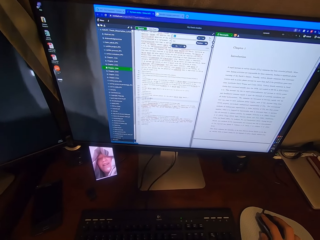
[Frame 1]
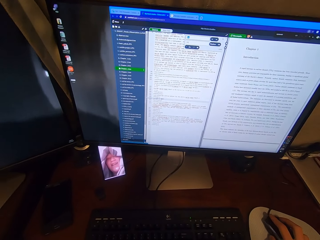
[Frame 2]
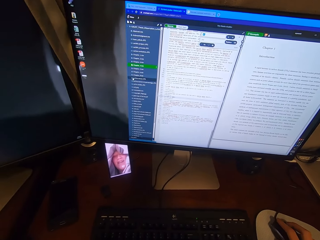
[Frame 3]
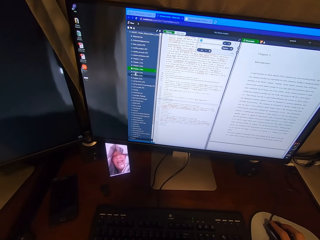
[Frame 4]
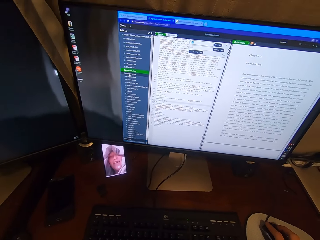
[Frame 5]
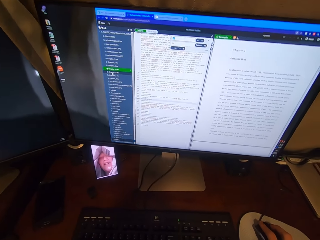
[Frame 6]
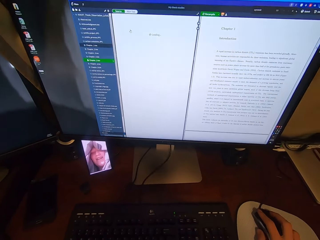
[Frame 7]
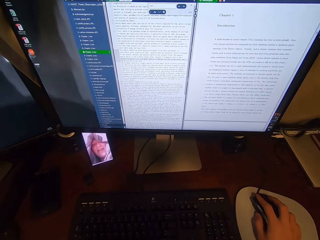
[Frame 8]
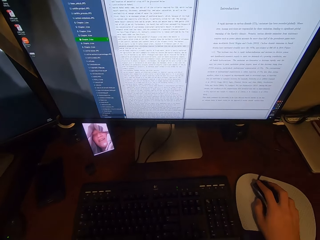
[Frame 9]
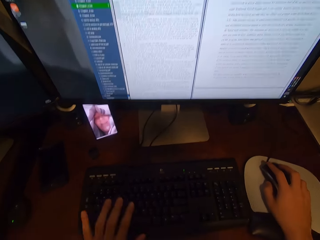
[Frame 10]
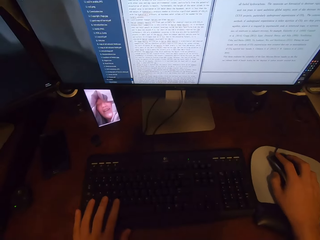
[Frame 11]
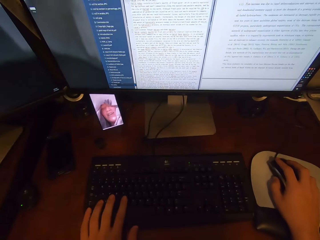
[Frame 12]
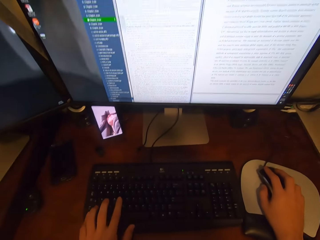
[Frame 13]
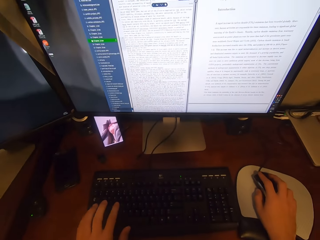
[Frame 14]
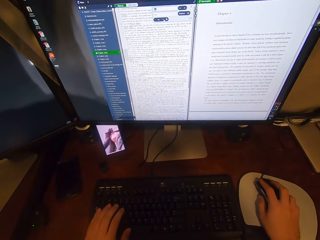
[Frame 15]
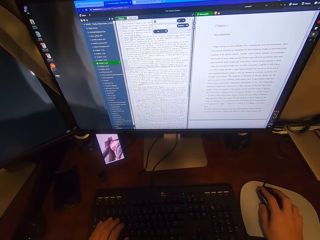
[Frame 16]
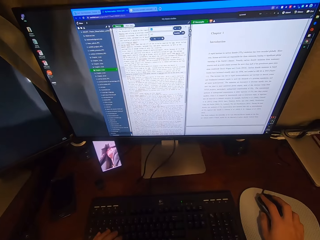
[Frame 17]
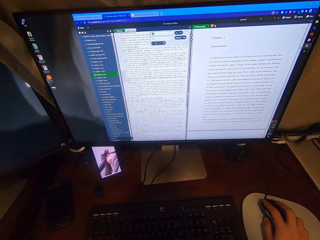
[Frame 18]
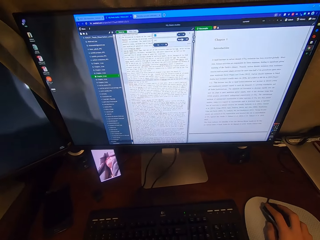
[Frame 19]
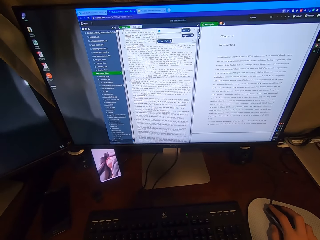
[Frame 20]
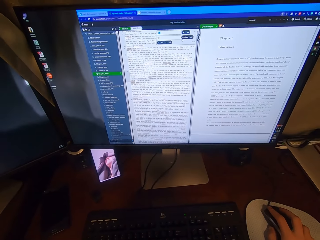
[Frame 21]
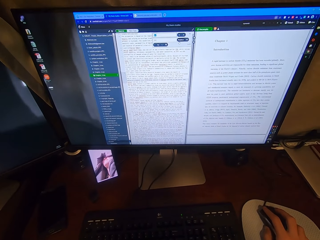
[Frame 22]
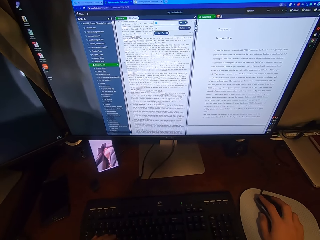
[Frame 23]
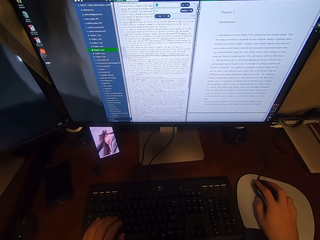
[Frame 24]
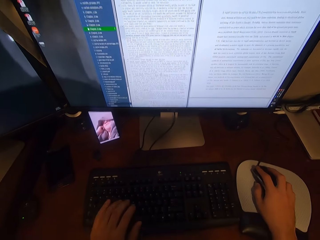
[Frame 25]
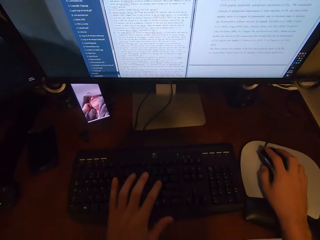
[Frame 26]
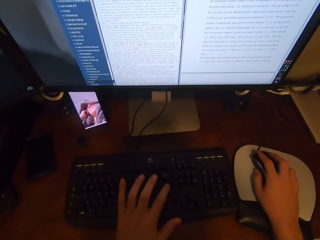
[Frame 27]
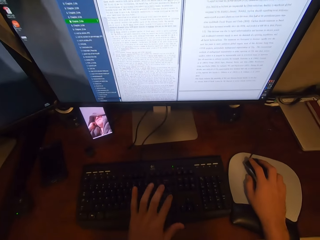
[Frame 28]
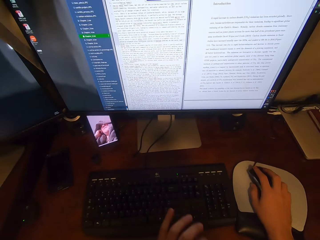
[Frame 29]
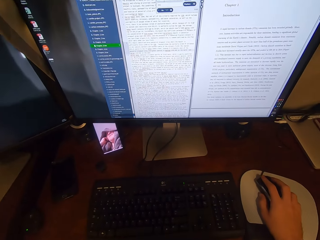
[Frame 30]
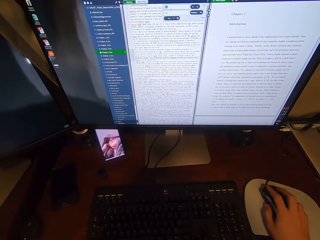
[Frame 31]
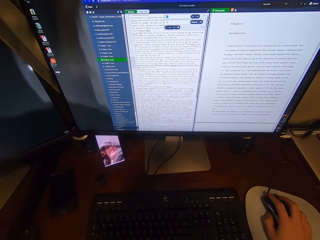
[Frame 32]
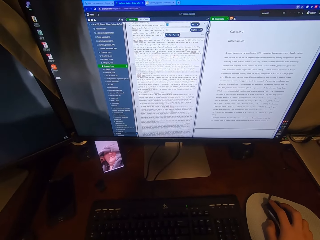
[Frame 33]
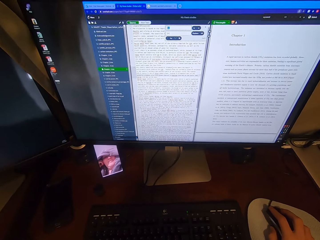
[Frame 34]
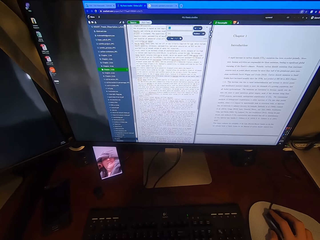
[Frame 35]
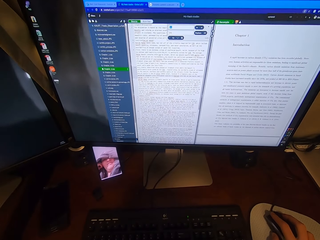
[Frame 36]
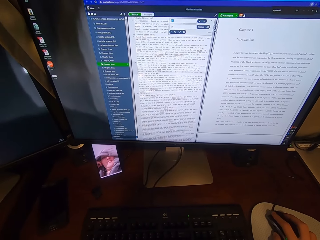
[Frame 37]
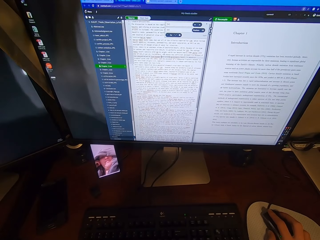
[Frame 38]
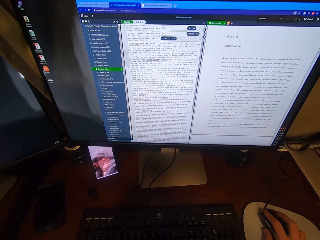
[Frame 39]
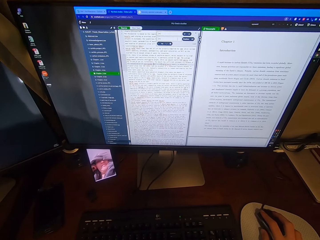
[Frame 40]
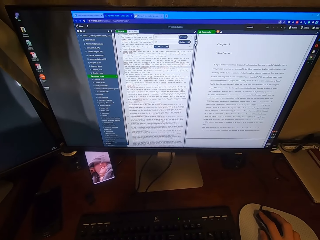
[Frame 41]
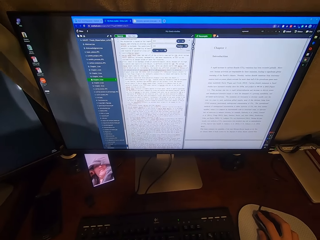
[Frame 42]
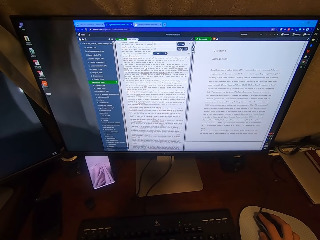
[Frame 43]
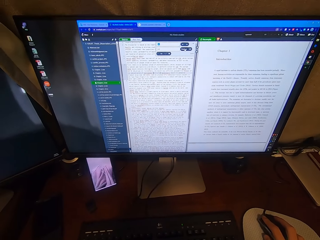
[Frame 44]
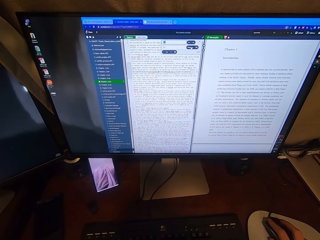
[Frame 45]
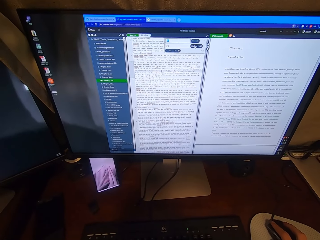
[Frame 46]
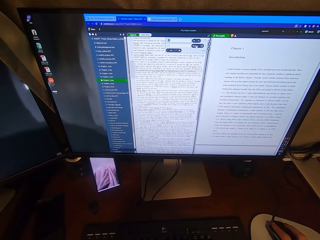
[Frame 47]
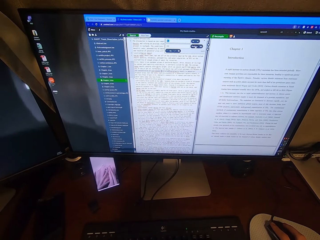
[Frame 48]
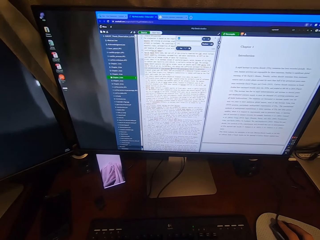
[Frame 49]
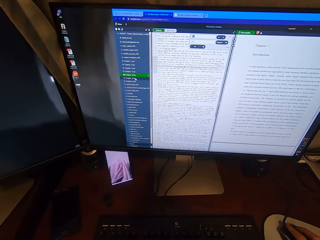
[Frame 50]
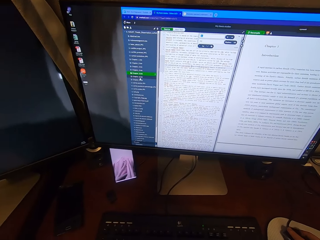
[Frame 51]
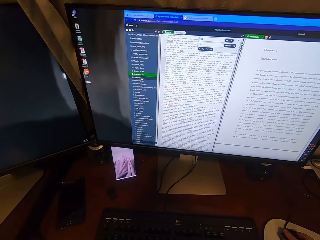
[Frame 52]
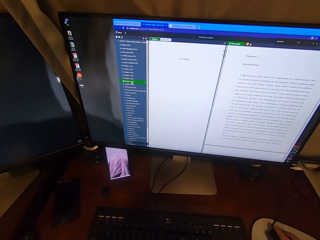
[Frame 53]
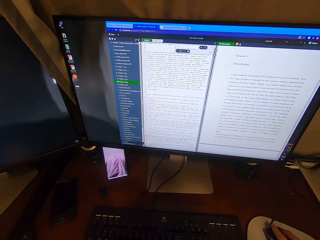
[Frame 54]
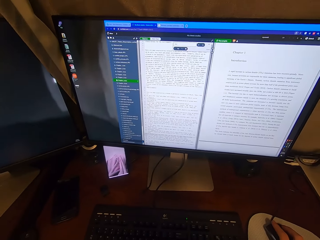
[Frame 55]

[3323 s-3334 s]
The camera wearer types on the keyboard attached to the desktop computer with his left hand. He looks at the monitor. He types on the keyboard using the left hand. He clicks on the USB mouse attached to the desktop computer with his right hand. He looks at the monitor. He operates the computer using the mouse.

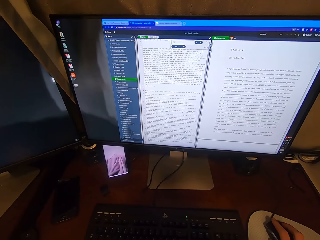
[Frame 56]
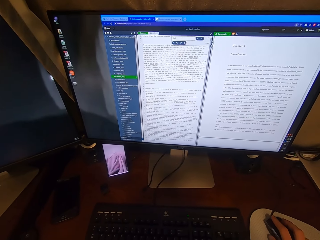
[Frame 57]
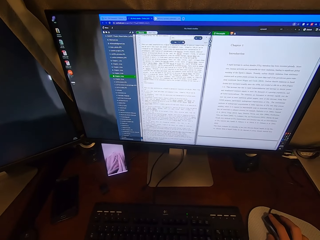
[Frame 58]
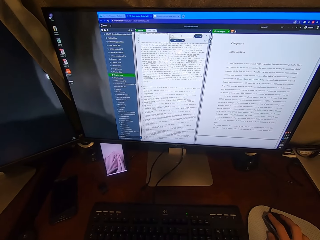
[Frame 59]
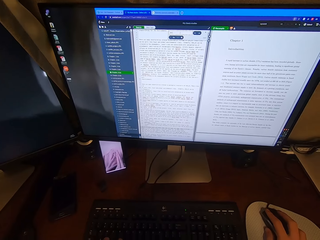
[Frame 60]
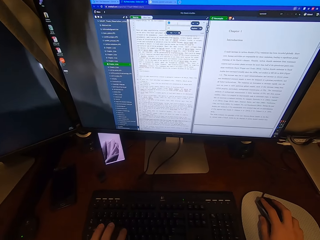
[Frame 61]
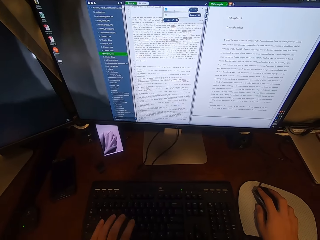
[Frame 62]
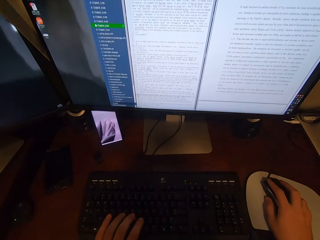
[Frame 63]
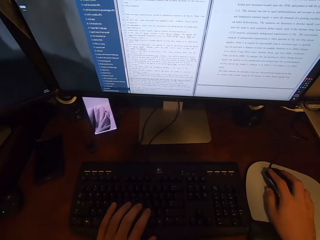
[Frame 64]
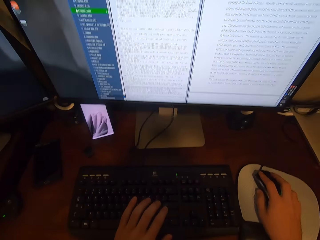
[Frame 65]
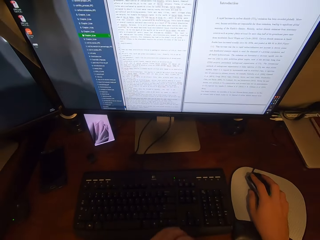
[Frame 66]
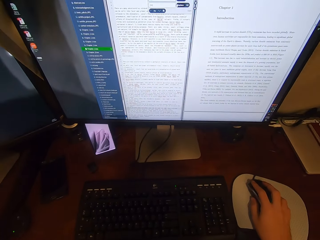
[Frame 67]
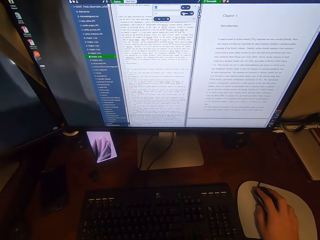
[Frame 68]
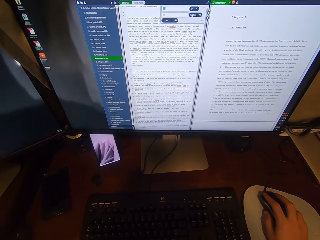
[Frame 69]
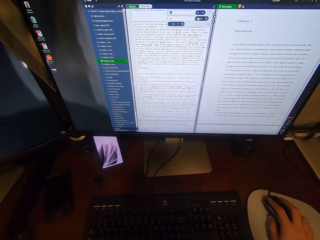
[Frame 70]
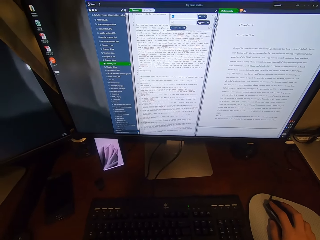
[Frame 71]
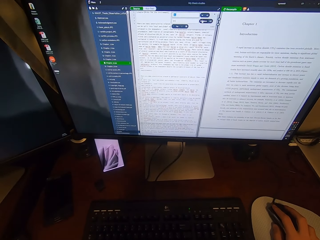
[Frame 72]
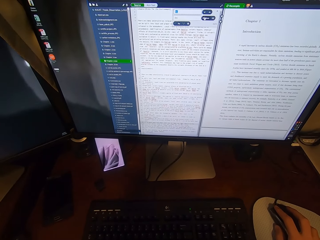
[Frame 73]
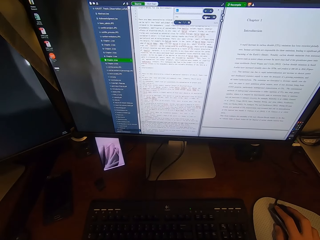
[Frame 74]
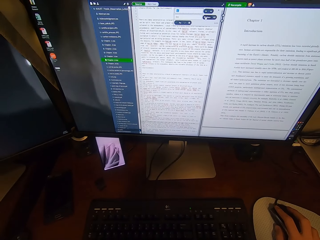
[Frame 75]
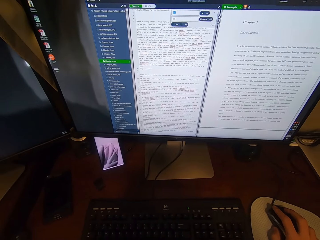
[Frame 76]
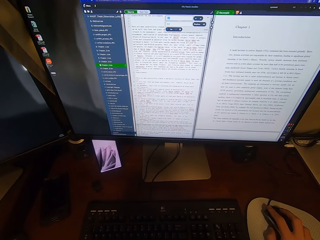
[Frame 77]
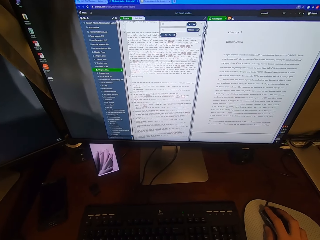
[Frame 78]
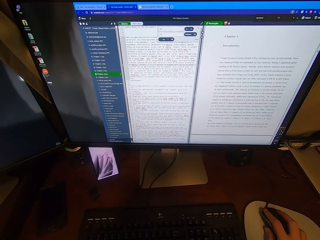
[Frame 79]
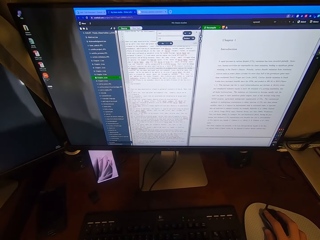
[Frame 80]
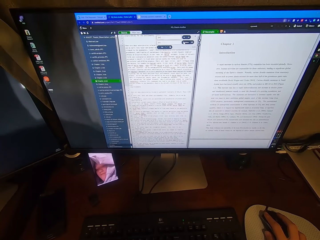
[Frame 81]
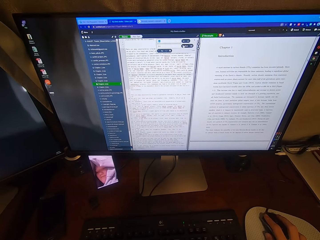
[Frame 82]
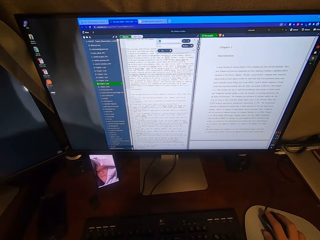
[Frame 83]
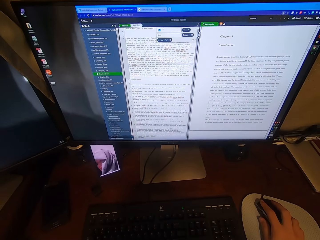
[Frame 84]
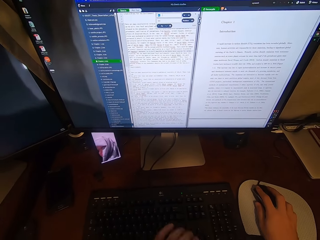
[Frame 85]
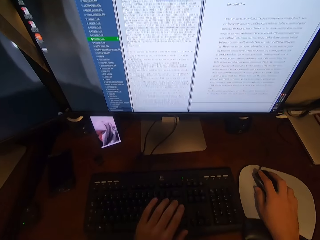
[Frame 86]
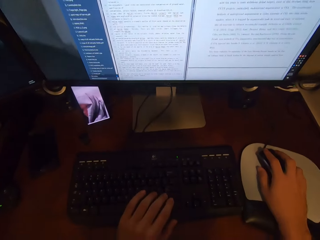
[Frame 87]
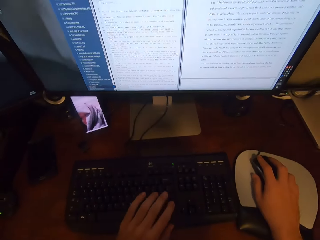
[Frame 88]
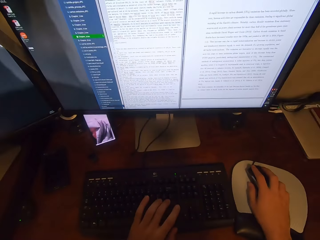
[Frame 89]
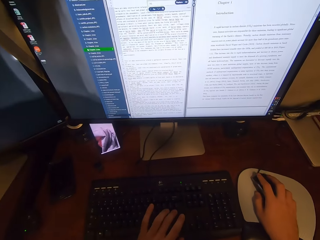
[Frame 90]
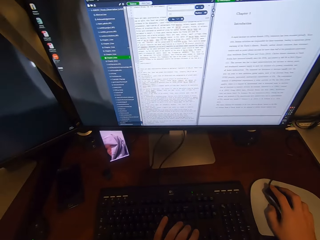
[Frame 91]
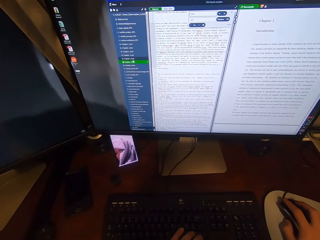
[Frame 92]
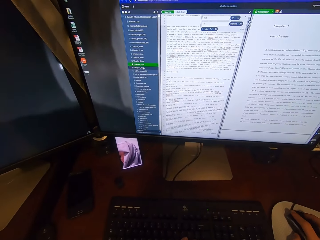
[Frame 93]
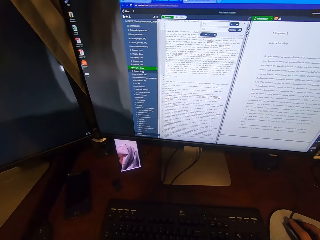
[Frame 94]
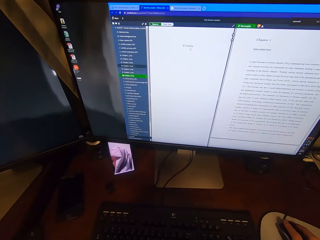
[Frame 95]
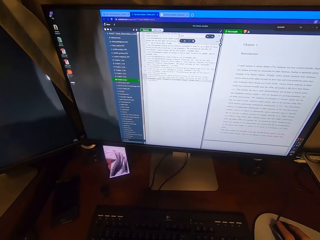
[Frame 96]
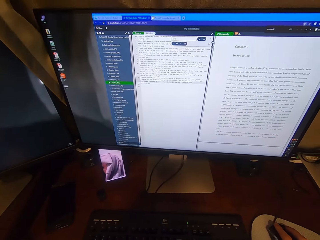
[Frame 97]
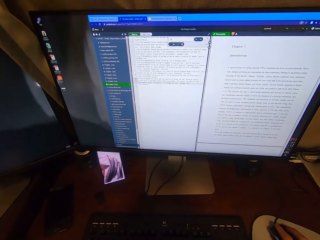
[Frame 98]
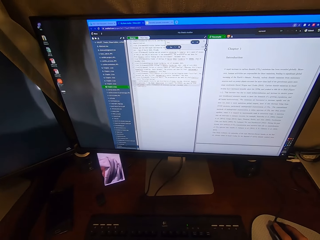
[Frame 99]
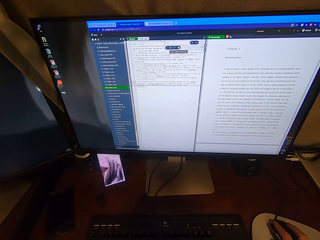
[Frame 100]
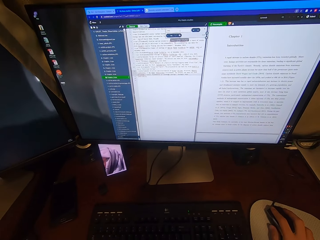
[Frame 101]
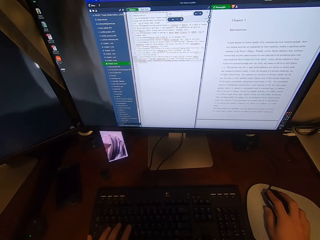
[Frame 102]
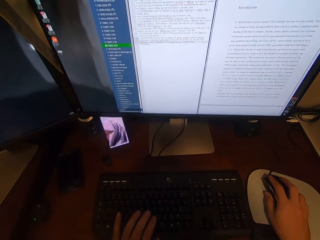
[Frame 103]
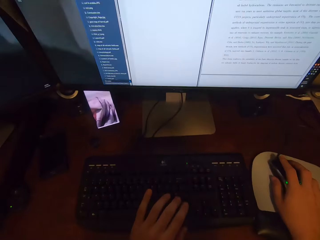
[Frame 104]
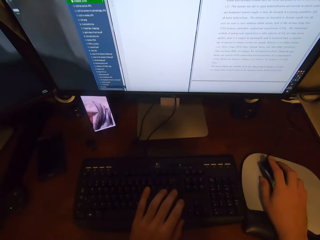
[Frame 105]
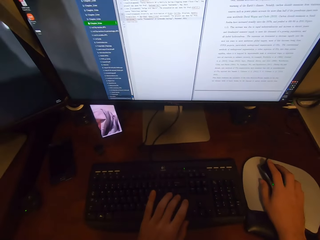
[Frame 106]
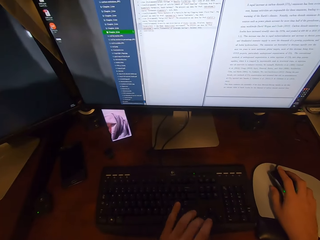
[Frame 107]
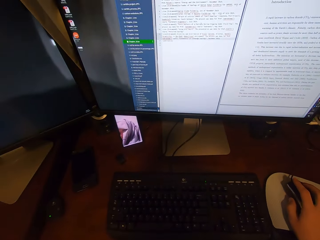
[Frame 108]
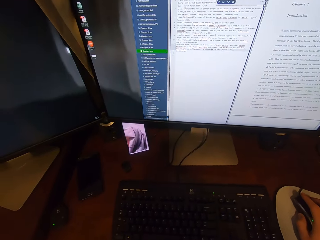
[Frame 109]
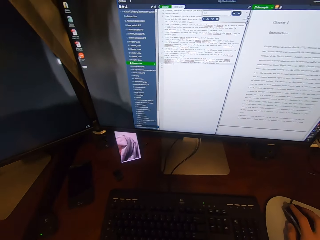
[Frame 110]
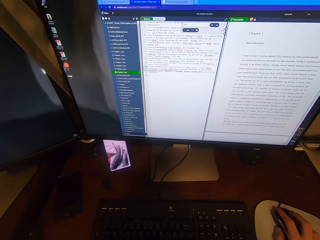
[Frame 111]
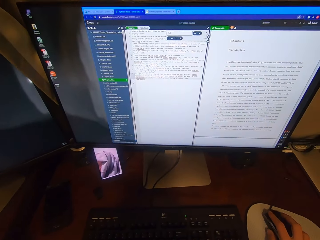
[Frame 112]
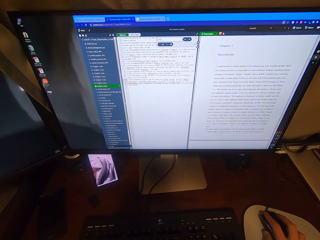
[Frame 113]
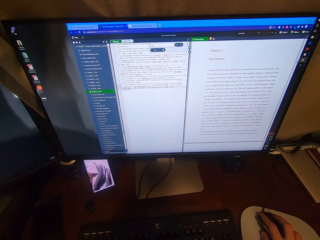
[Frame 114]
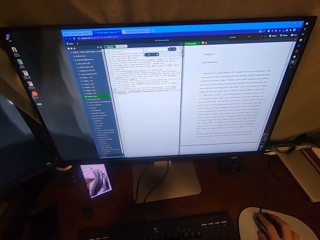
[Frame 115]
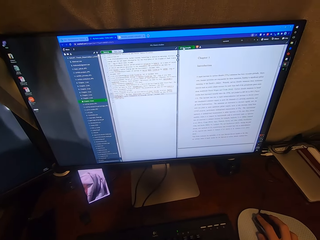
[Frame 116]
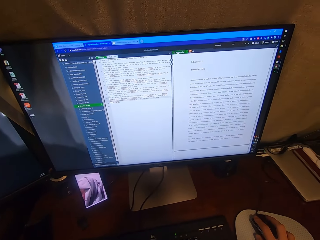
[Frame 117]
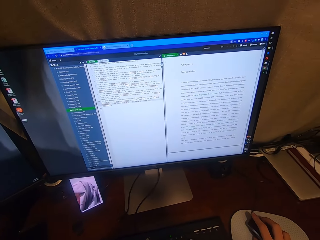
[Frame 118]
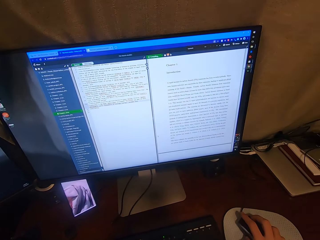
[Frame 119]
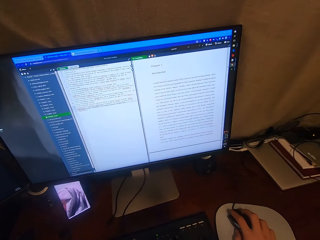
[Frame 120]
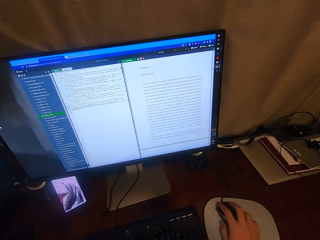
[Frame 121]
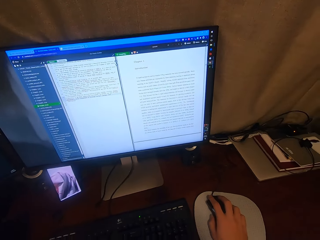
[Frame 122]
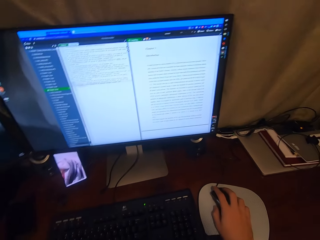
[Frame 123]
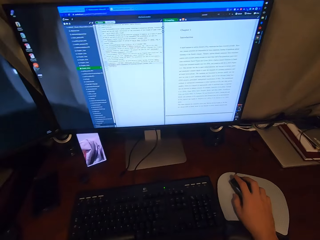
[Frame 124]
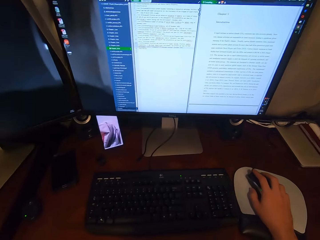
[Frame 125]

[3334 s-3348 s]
The camera wearer types on the keyboard attached to the desktop computer with his left hand. He operates the computer using the mouse. He clicks on the USB mouse attached to the desktop computer with his right hand. He types on the keyboard attached to the desktop computer with his left hand. He clicks on the USB mouse attached to the desktop computer with his right hand. He looks at the monitor. He types on the keyboard attached to the desktop computer with his left hand. He looks at the monitor. He operates the computer using the mouse. He clicks on the USB mouse attached to the desktop computer with his right hand.
